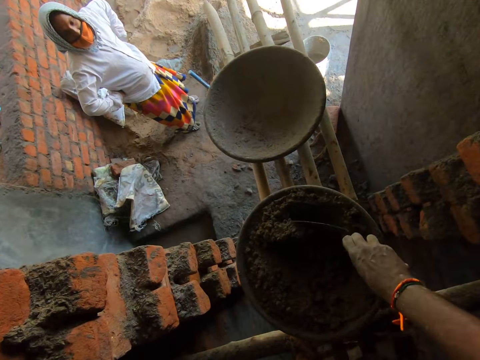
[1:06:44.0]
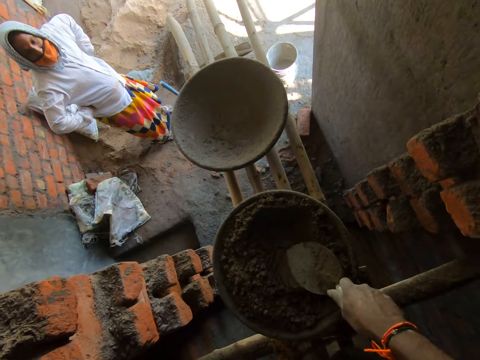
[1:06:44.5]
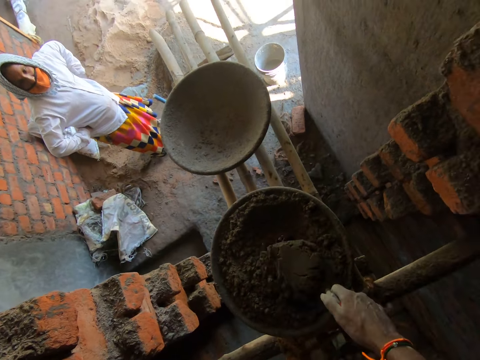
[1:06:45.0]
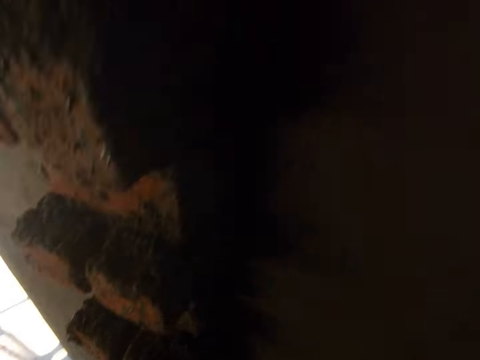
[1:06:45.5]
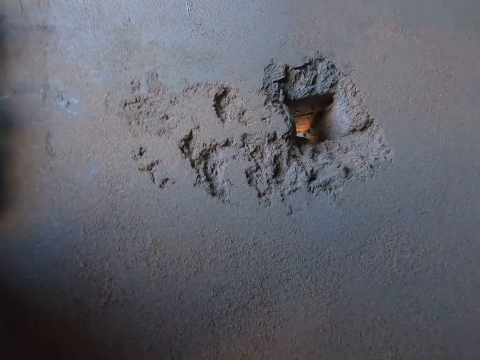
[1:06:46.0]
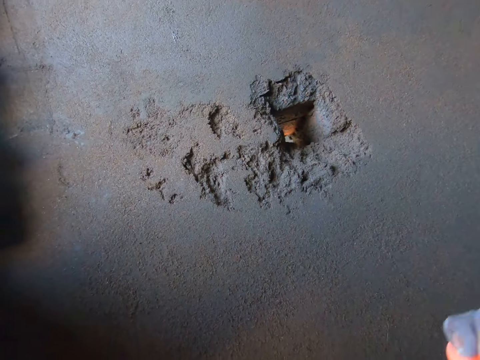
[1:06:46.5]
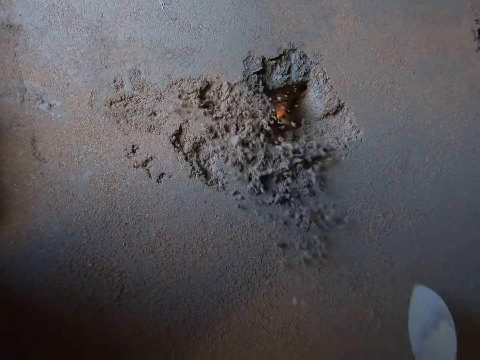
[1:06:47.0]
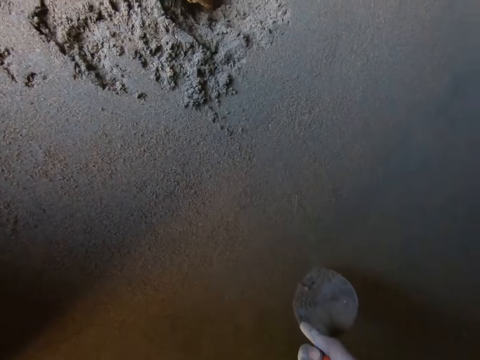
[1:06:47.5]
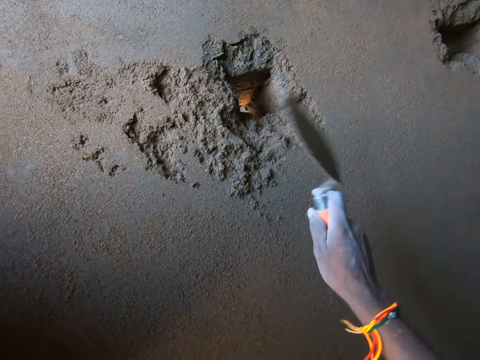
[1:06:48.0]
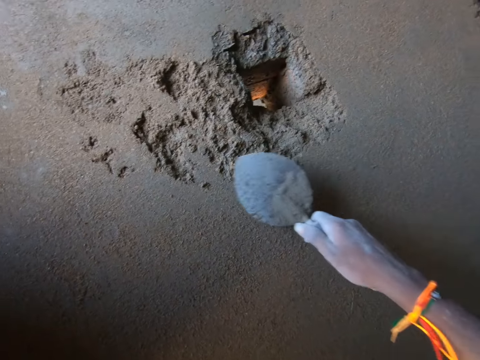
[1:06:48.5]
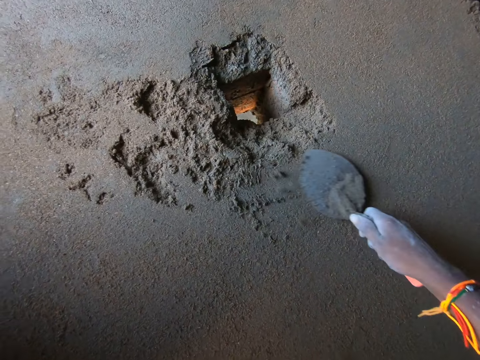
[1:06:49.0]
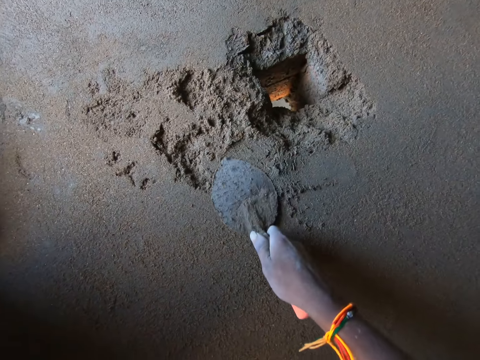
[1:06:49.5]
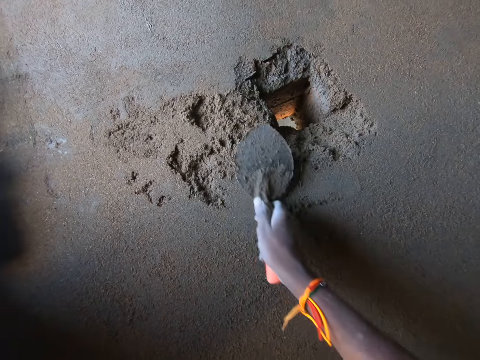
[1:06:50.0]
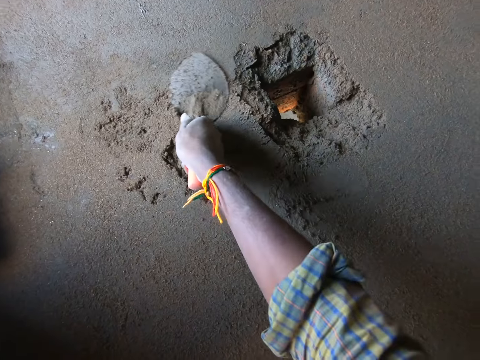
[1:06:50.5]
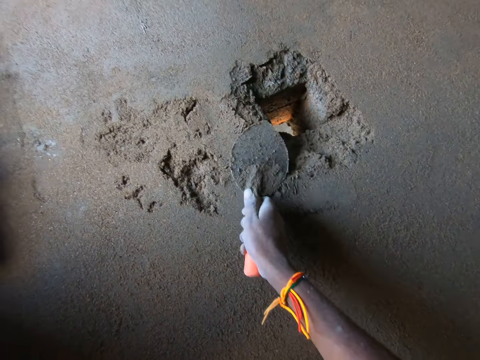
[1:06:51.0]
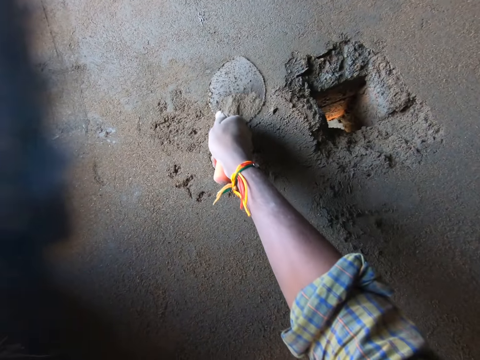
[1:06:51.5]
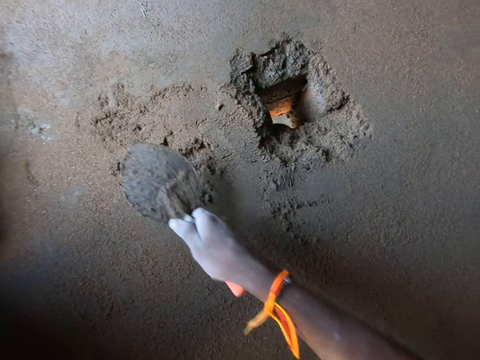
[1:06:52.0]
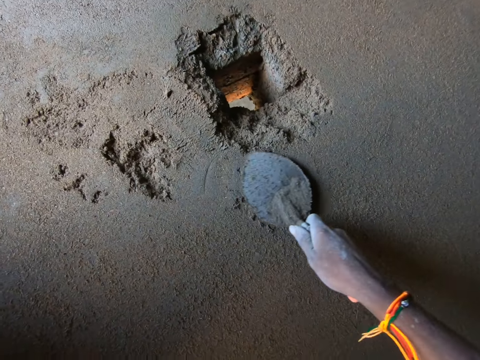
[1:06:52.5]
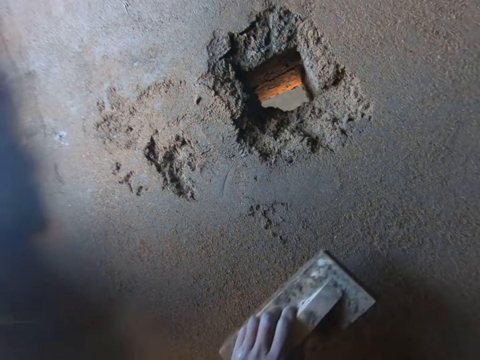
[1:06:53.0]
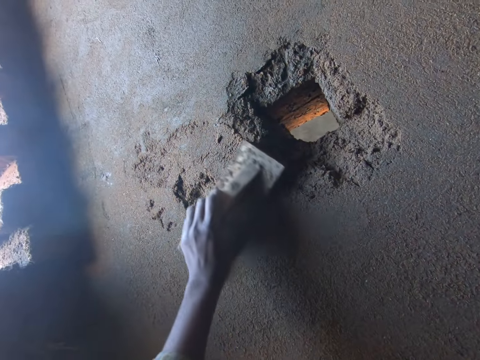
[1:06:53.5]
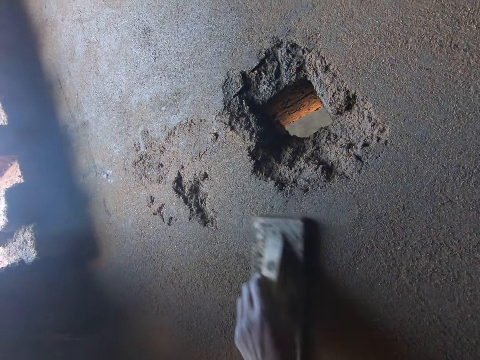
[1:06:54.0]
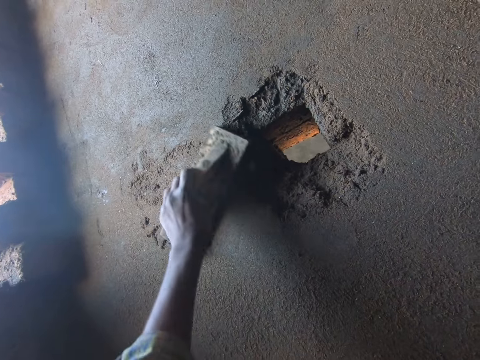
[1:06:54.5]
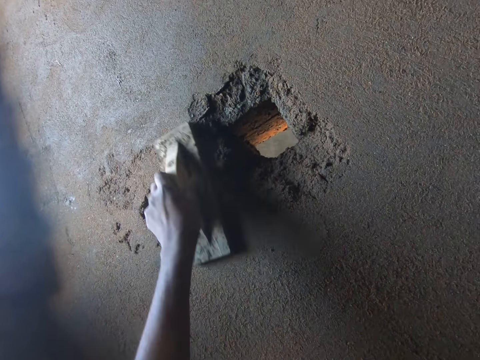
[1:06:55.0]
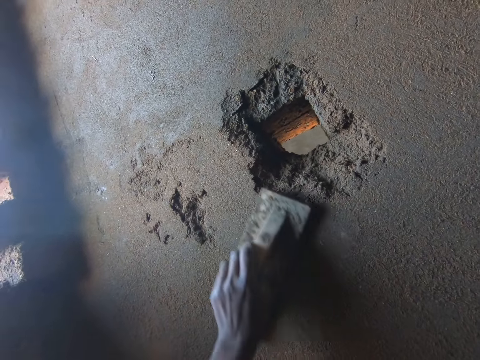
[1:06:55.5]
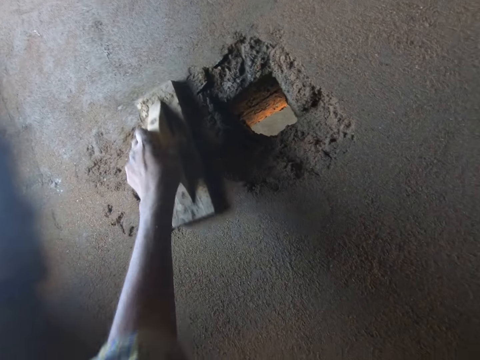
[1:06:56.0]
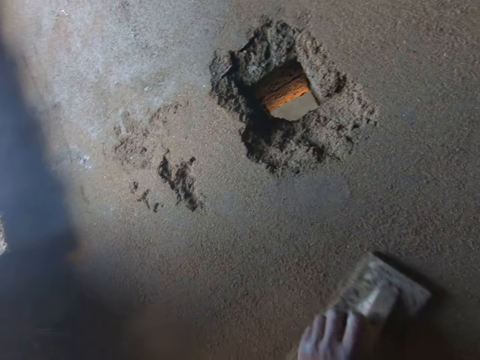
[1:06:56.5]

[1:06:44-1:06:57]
The camera wearer scoops some cement mortar from the wall with the trowel in his right hand. He splashes cement mortar from the trowel in his right hand to the wall. He splashes cement mortar again. He plasters the wall with the trowel in his right hand. He plasters the wall with the hand float in his left hand.

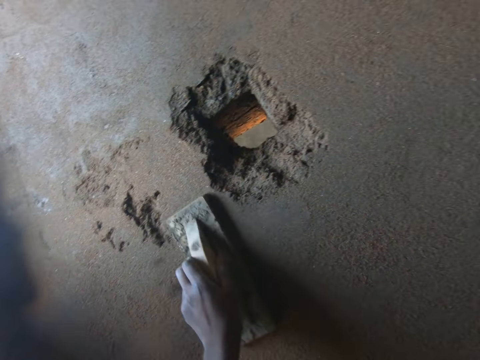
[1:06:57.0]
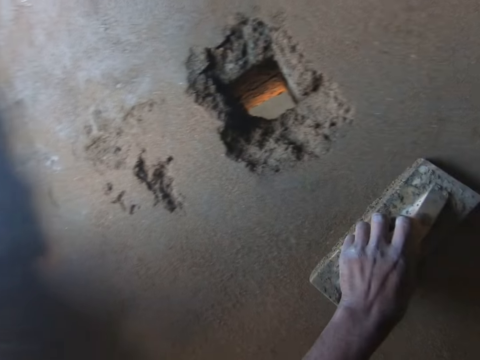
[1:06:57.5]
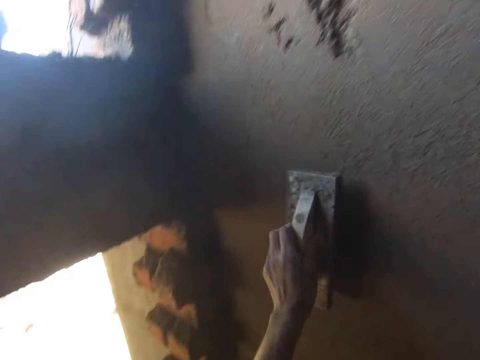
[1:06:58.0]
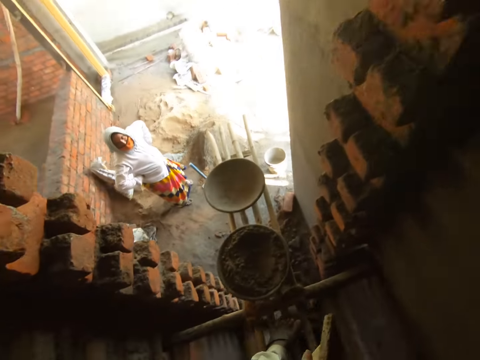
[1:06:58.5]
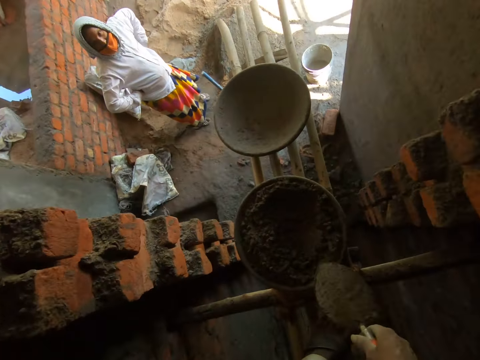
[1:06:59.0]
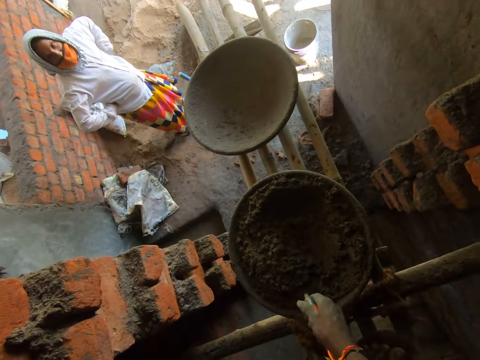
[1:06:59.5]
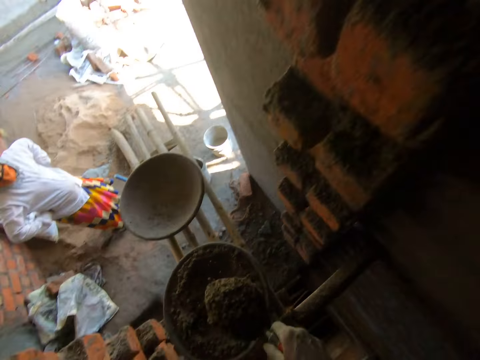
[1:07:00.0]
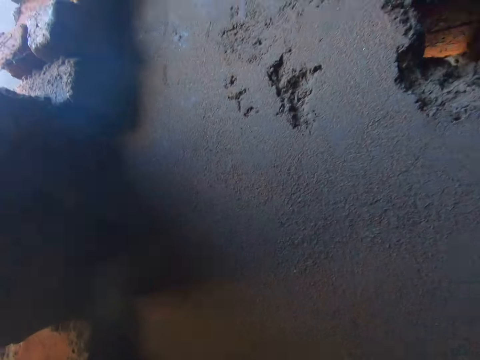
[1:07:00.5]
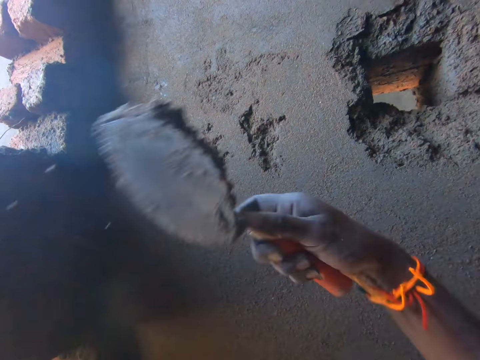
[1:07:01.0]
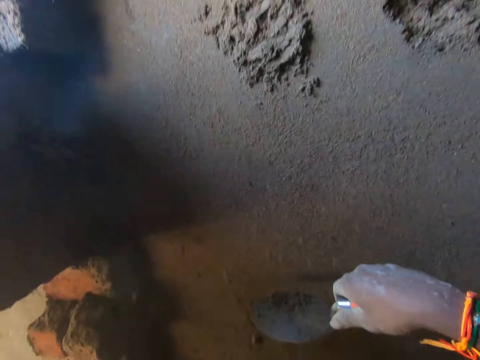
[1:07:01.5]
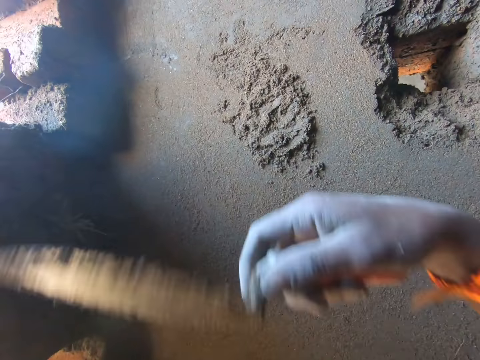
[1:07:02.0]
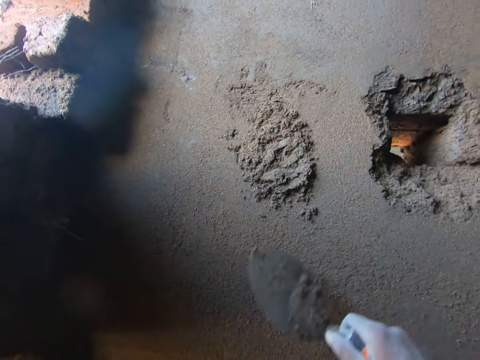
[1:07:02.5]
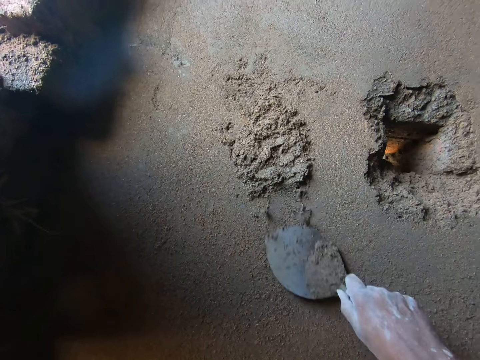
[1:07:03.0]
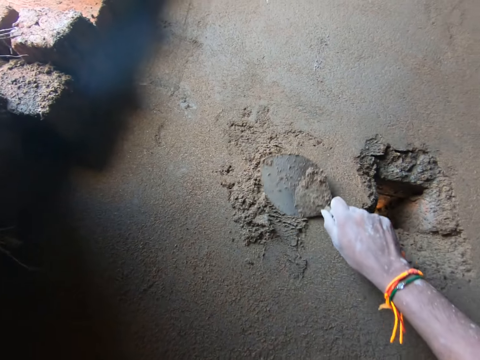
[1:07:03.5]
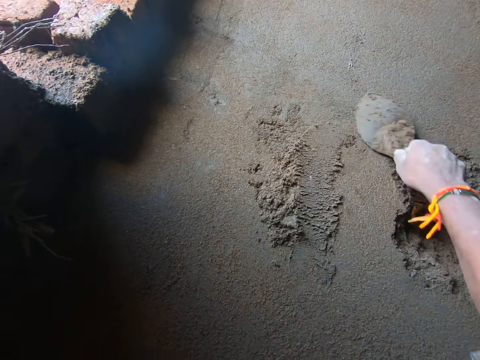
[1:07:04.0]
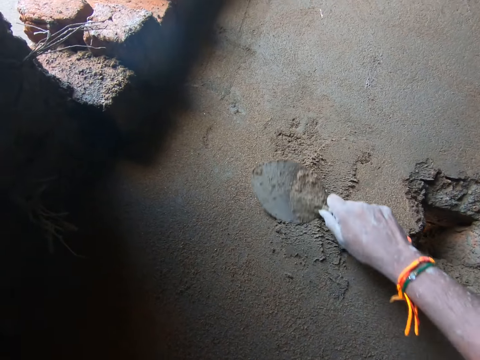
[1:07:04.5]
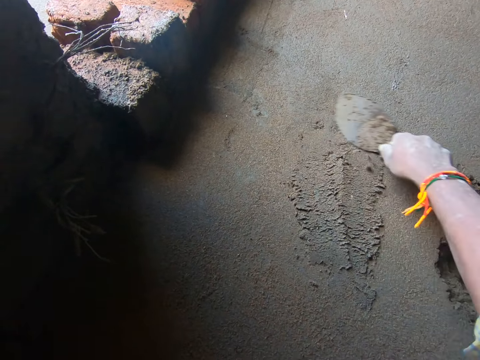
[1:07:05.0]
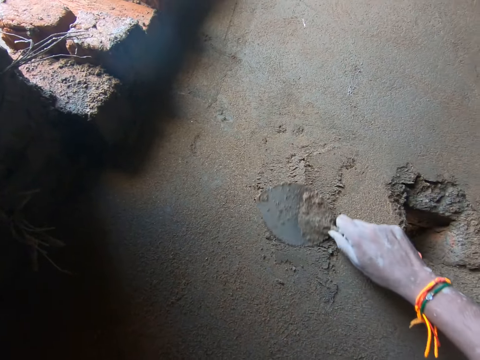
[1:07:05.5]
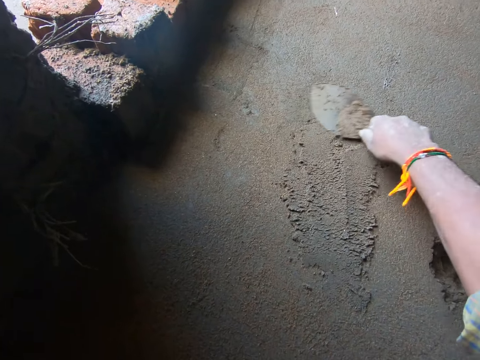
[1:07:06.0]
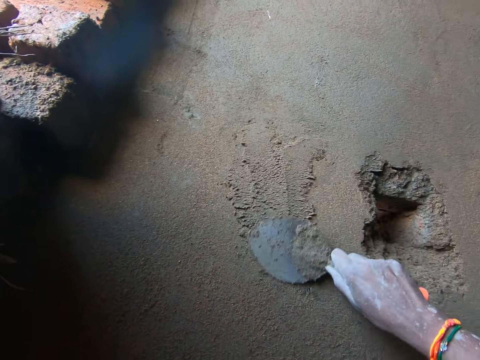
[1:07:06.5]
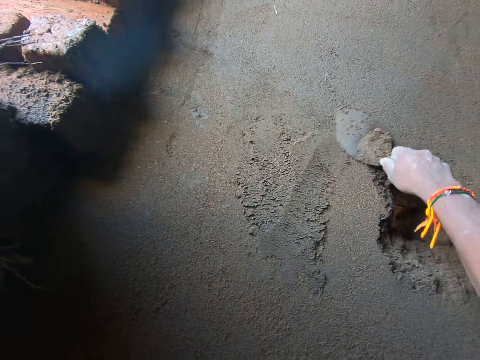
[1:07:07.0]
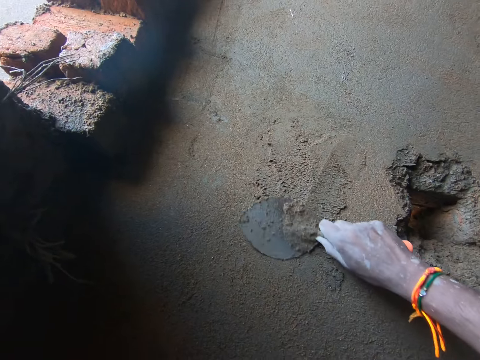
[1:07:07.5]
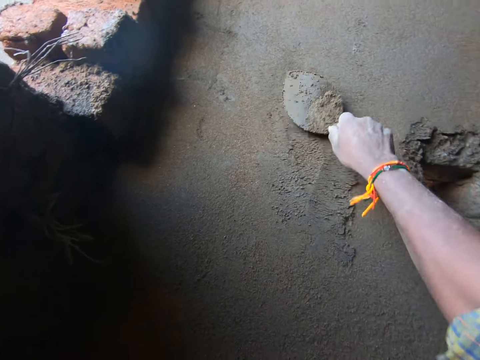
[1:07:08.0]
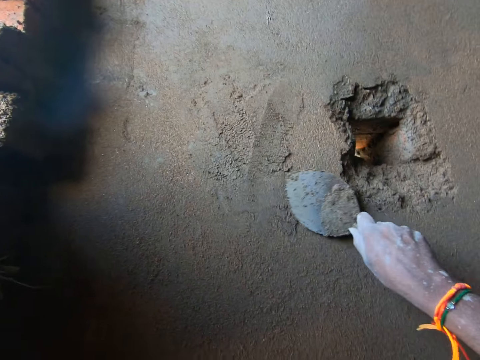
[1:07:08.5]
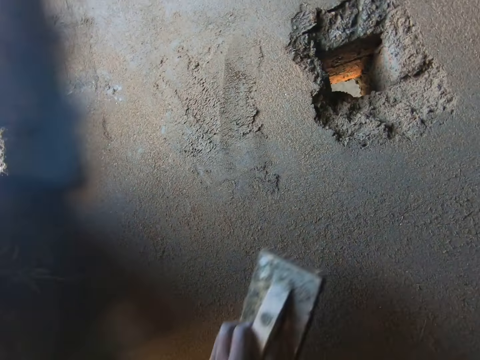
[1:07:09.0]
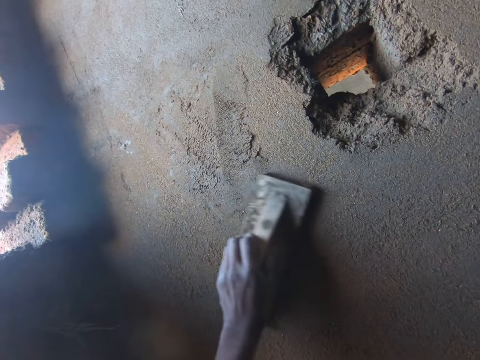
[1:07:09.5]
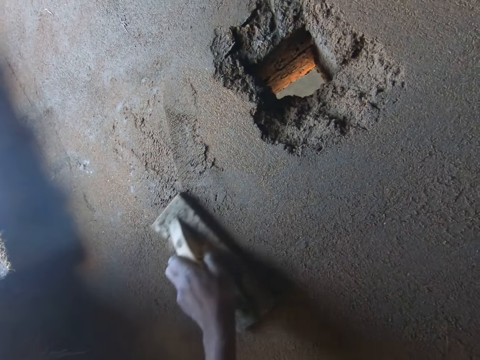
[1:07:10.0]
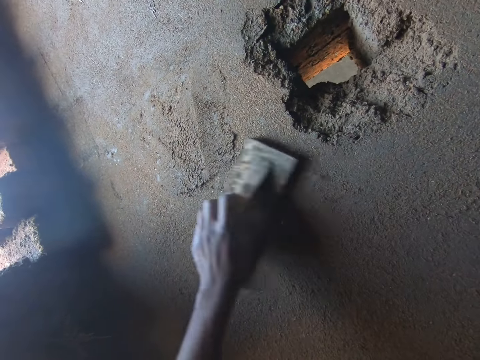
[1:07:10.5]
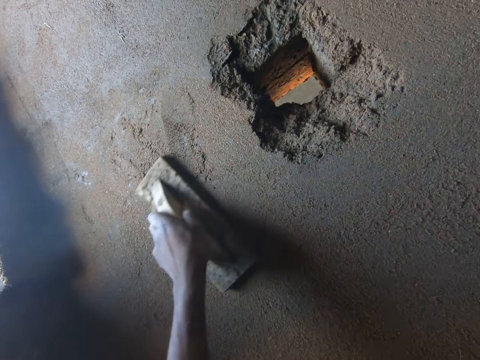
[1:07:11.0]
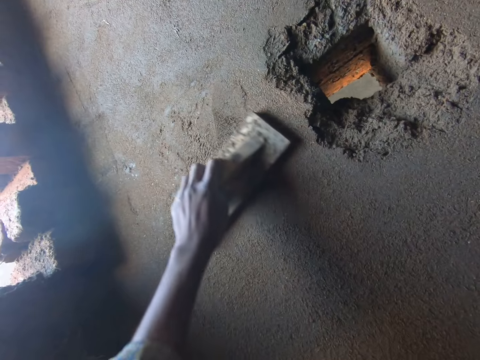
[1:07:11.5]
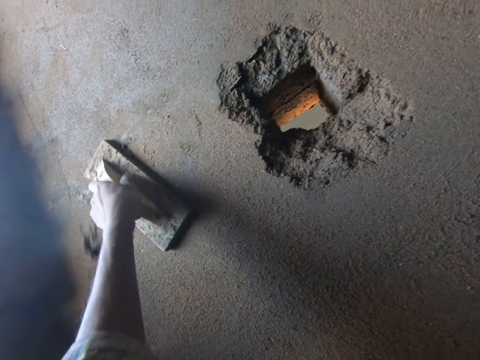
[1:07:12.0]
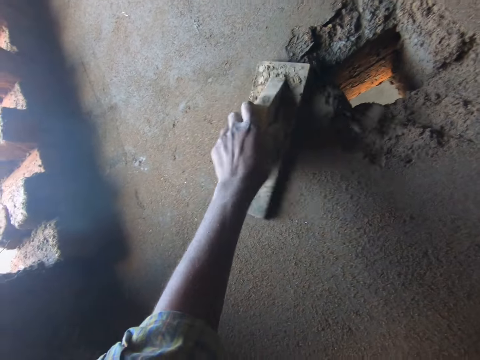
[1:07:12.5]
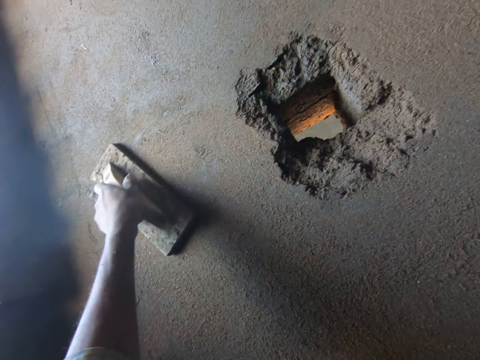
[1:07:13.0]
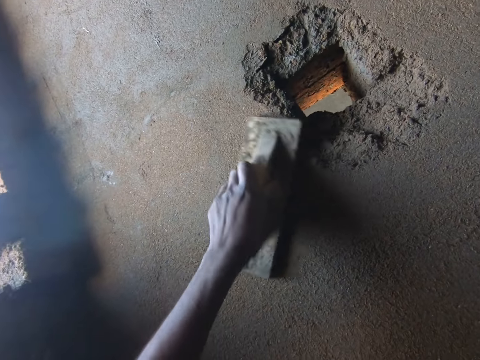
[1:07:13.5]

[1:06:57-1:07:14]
The camera wearer scoops some cement mortar or concrete from the head pan on the scaffold with the trowel in his right hand. He splashes cement mortar from the trowel in his right hand to the wall. He splashes cement mortar again. He plasters the wall with the trowel in his right hand. He levels the concrete. He plasters the wall with the hand float in his left hand.
